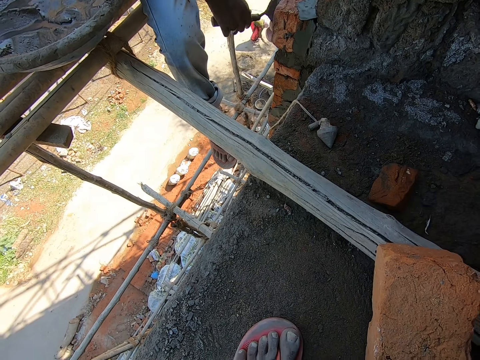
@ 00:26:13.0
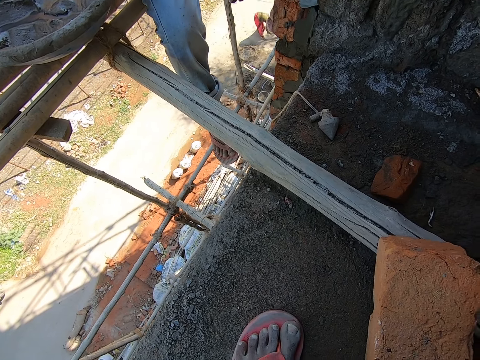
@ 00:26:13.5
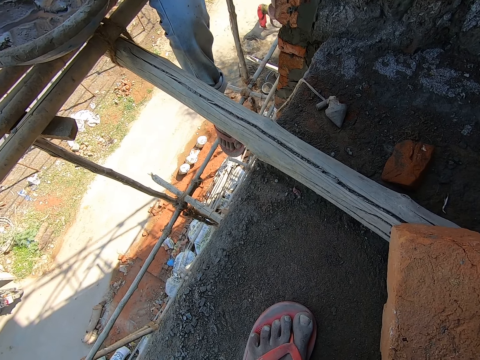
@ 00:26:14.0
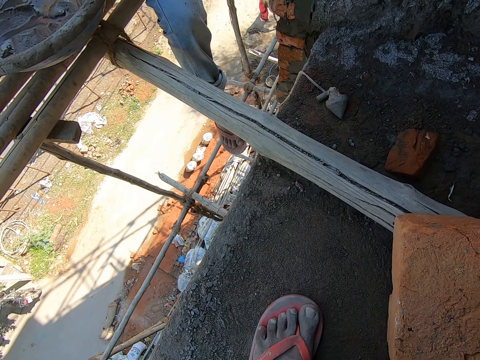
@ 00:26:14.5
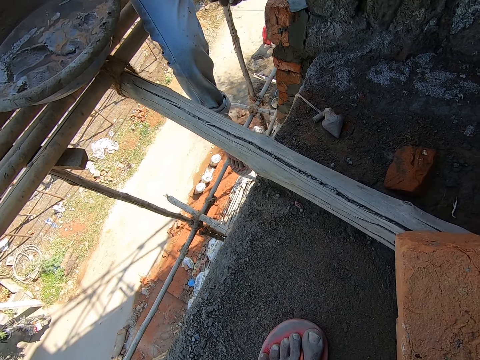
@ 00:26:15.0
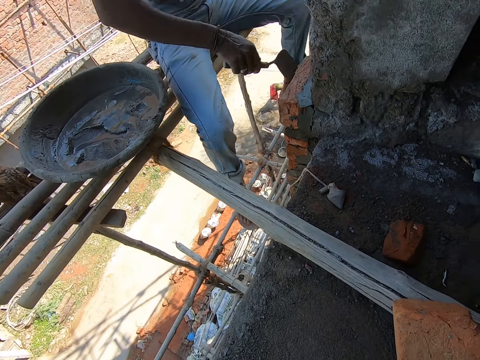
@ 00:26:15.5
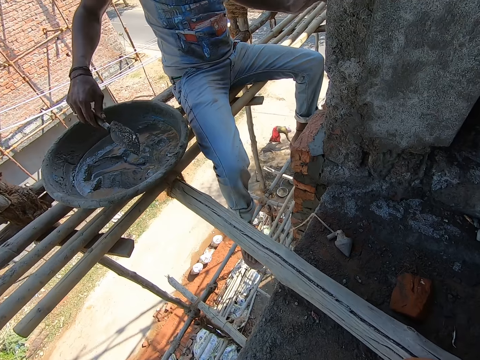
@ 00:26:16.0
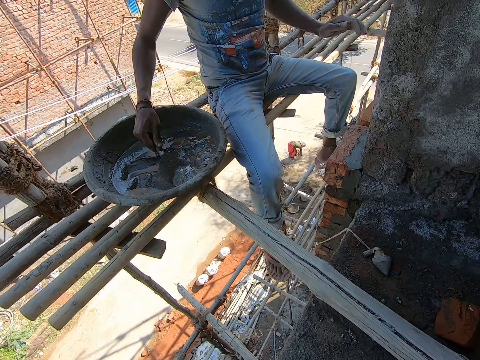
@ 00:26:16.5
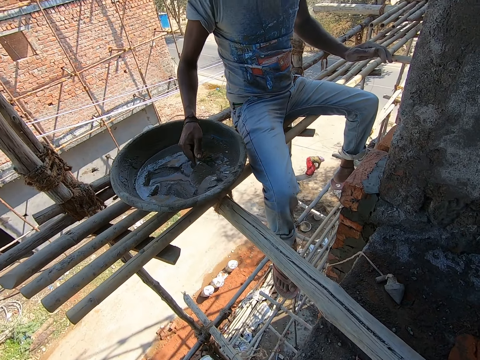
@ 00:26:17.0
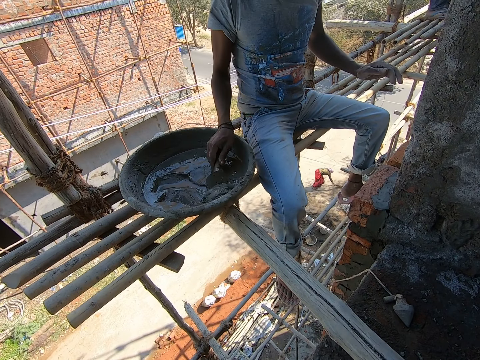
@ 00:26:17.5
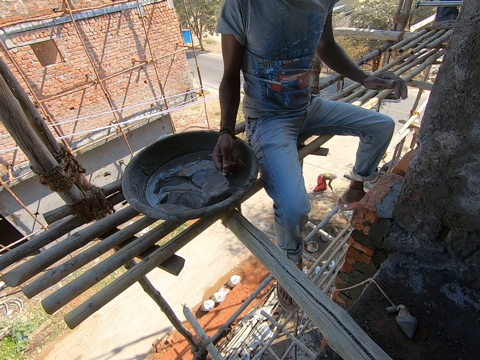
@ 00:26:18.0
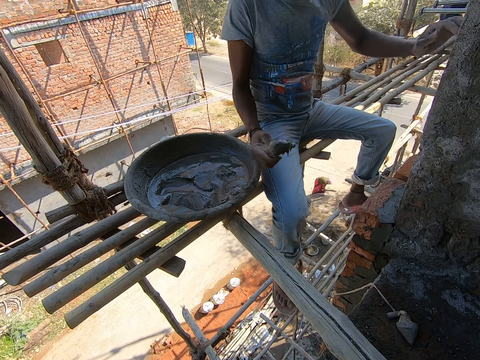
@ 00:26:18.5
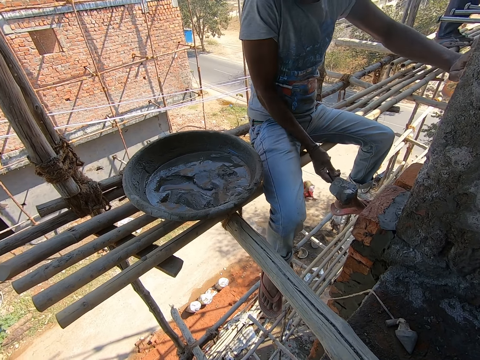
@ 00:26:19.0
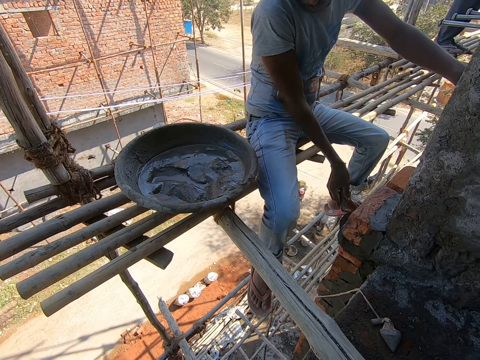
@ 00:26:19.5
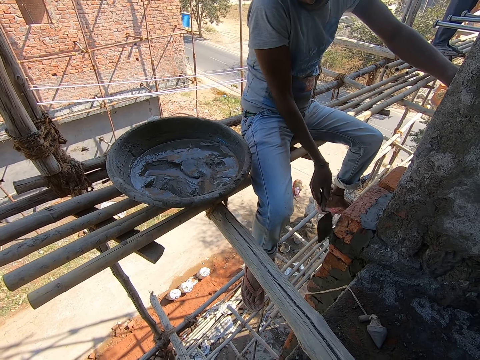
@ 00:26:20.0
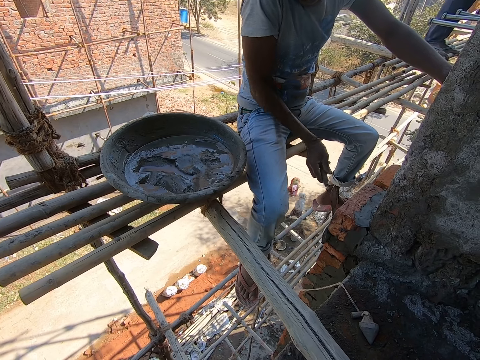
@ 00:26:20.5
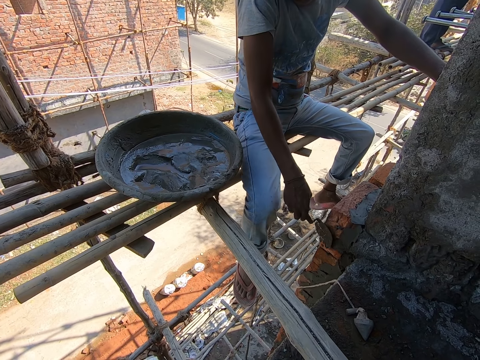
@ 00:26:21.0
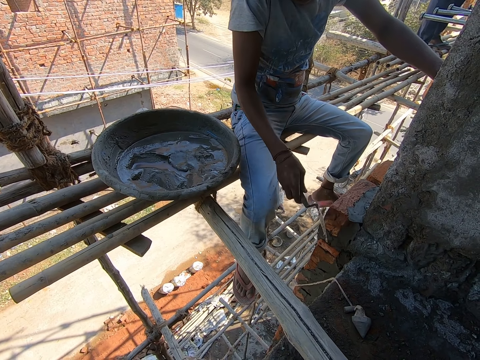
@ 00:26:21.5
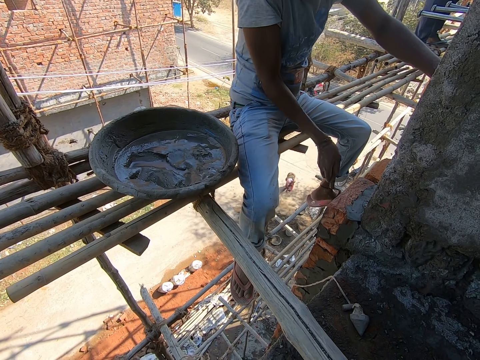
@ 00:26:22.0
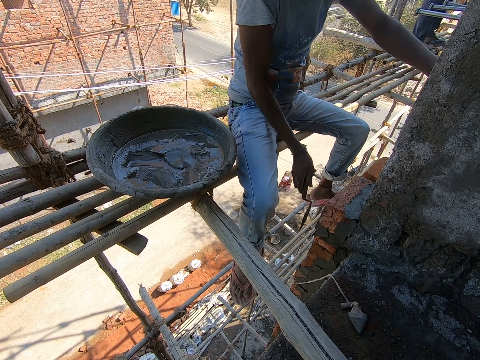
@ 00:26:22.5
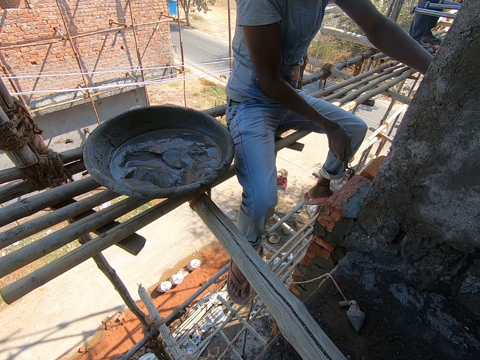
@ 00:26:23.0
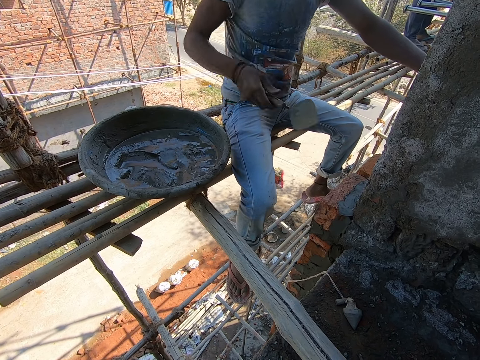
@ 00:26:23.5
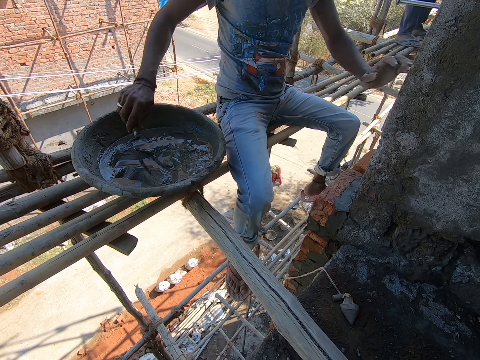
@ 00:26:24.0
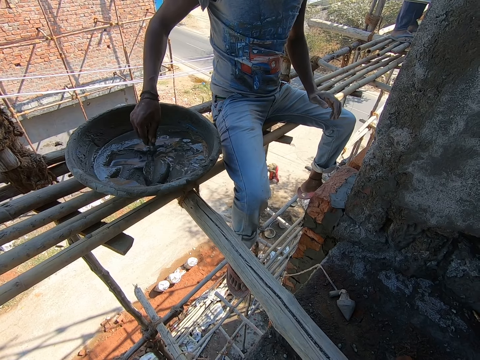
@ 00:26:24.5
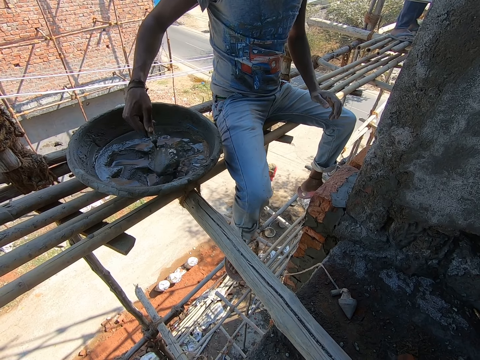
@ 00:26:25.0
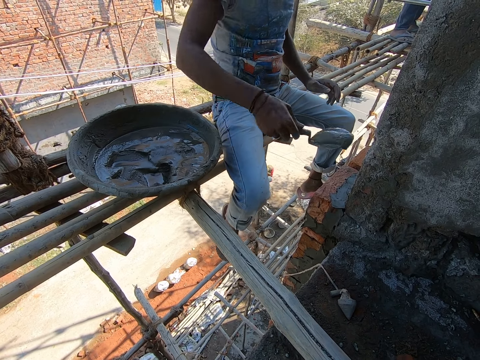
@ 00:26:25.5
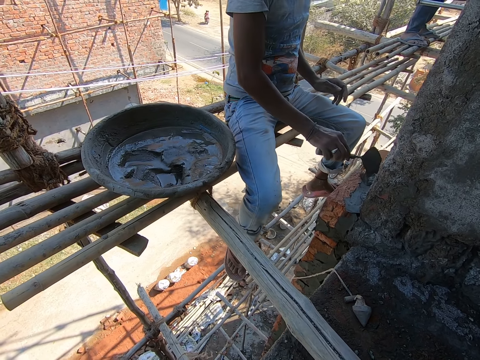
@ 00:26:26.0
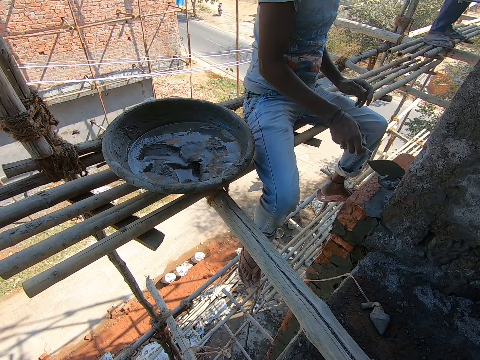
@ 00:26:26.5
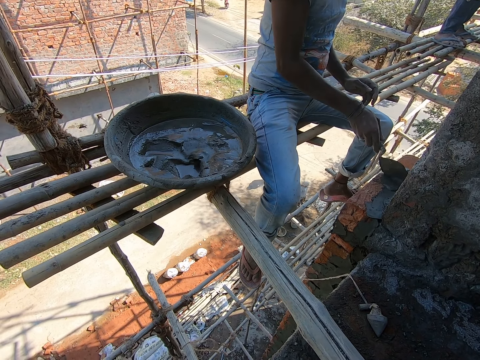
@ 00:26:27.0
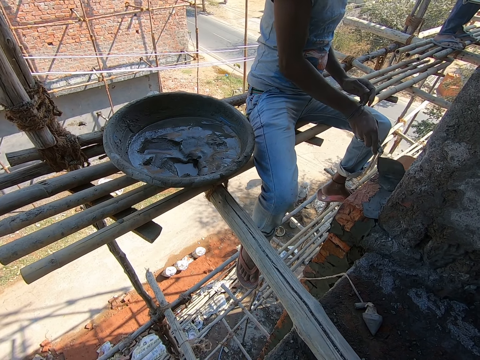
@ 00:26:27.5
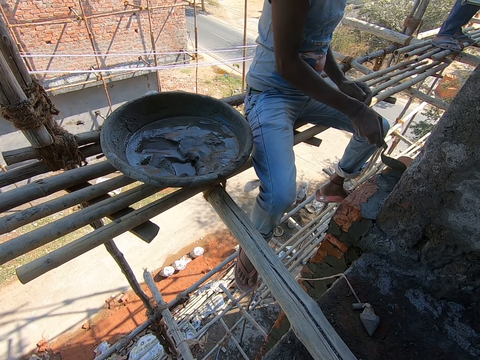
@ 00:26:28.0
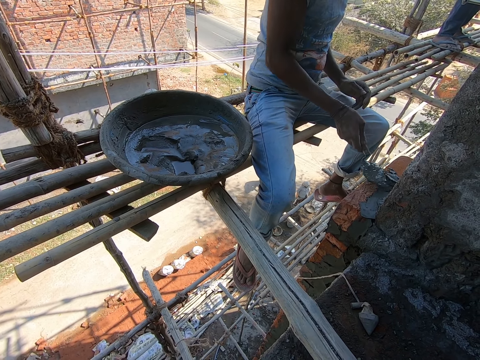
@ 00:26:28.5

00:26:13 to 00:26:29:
The man applies mortar on the bricks' gap. He scoops up mortar with a trowel. He moves the cement from the cement pan with the trowel on his right hand to the brick on the wall. He applies mortar on the bricks' gap. He scoops up mortar with the trowel. He moves the cement from the cement pan with the trowel on his right hand to the brick on the wall. He applies mortar on the bricks' gap.

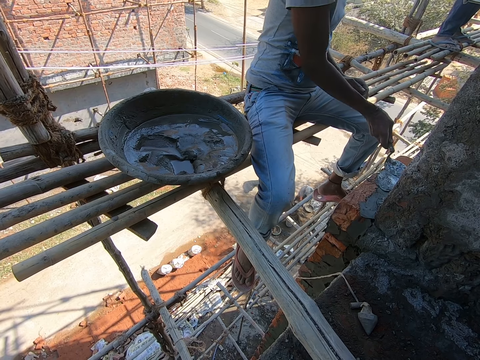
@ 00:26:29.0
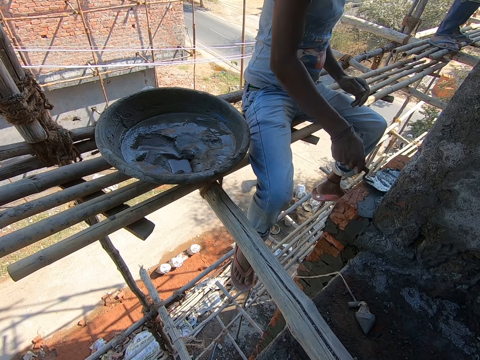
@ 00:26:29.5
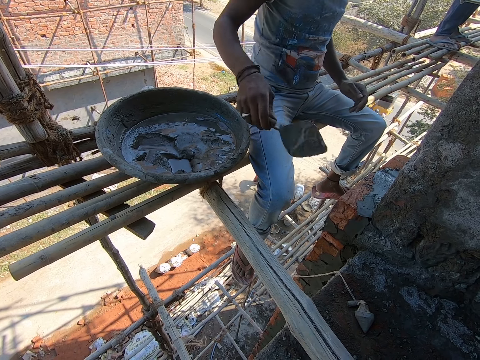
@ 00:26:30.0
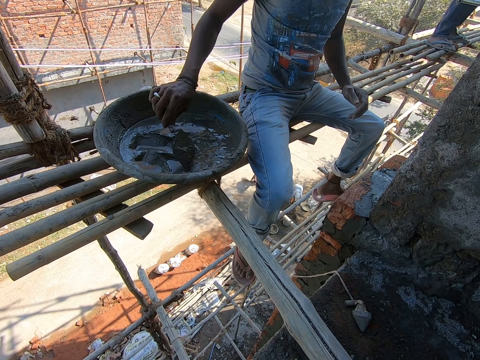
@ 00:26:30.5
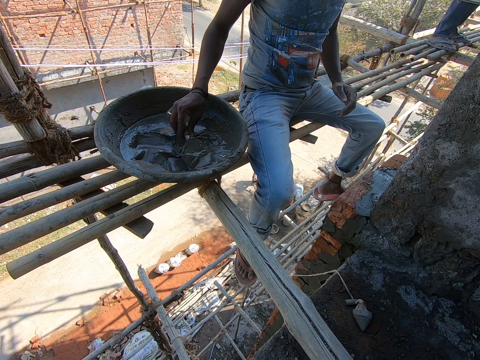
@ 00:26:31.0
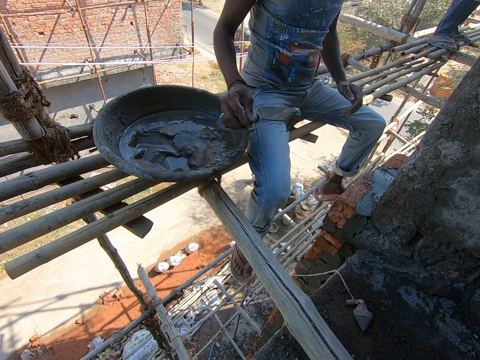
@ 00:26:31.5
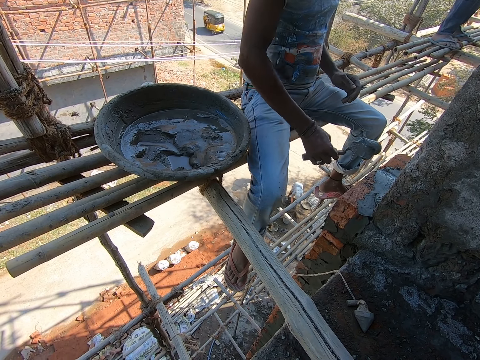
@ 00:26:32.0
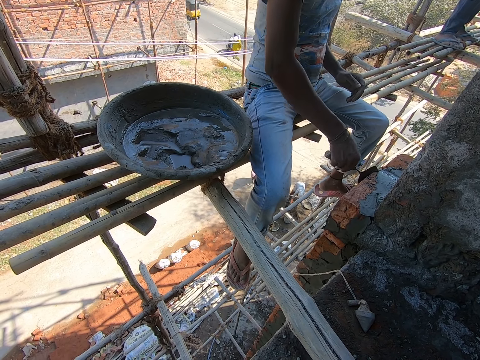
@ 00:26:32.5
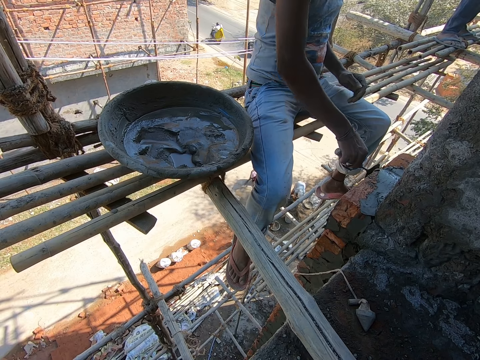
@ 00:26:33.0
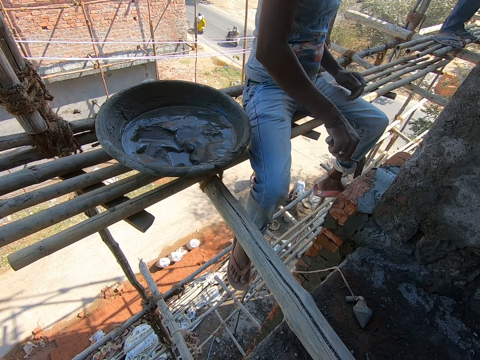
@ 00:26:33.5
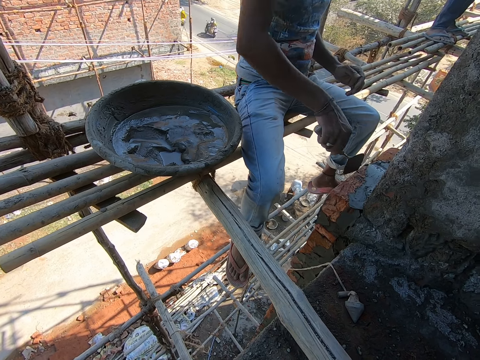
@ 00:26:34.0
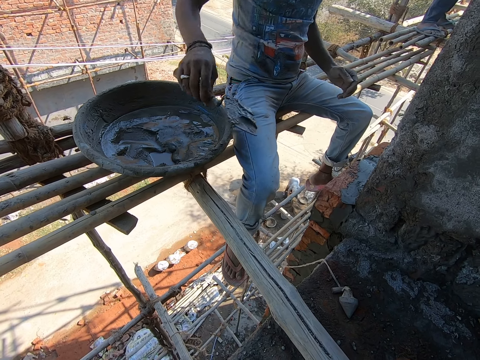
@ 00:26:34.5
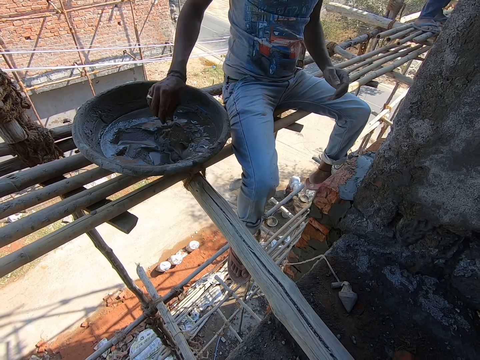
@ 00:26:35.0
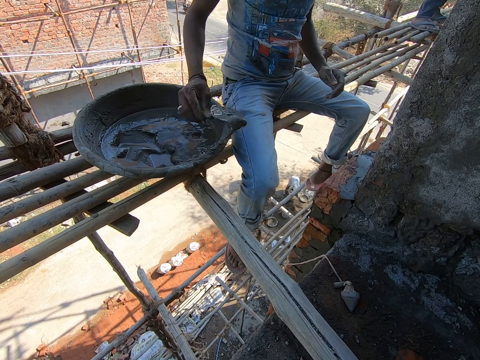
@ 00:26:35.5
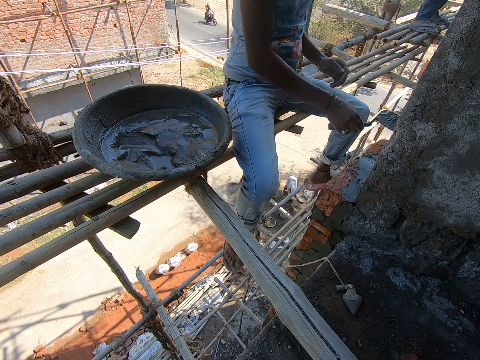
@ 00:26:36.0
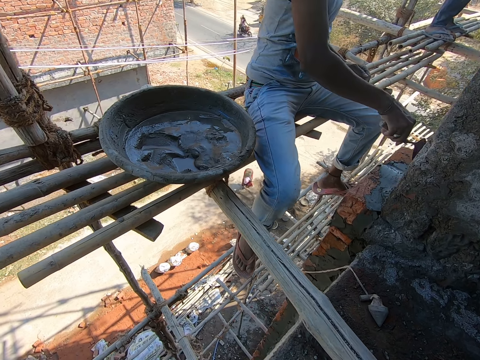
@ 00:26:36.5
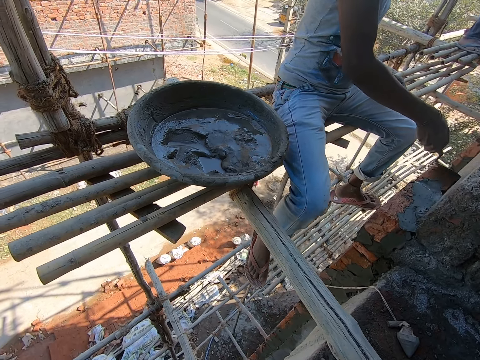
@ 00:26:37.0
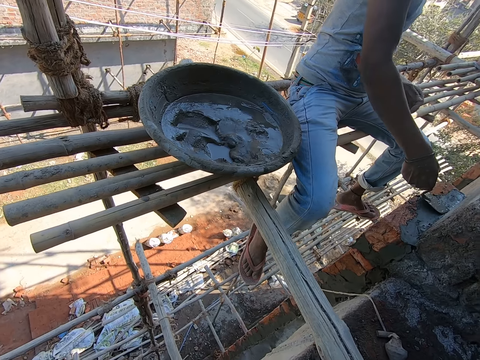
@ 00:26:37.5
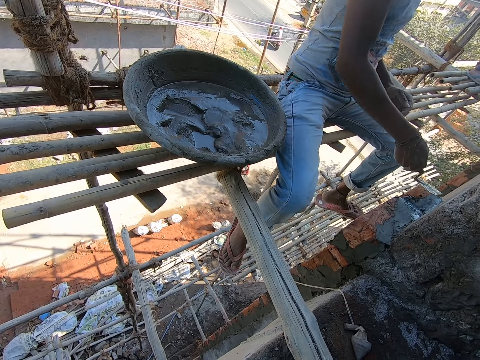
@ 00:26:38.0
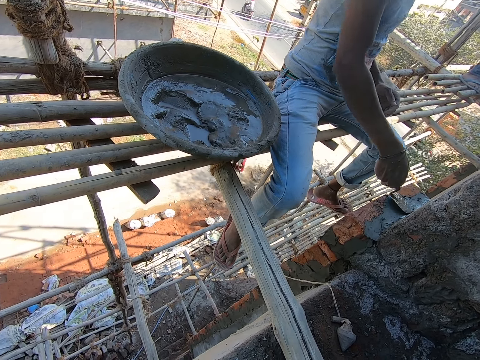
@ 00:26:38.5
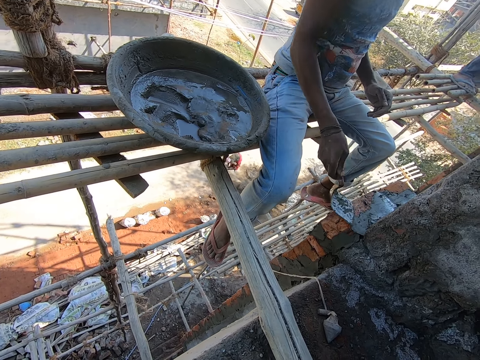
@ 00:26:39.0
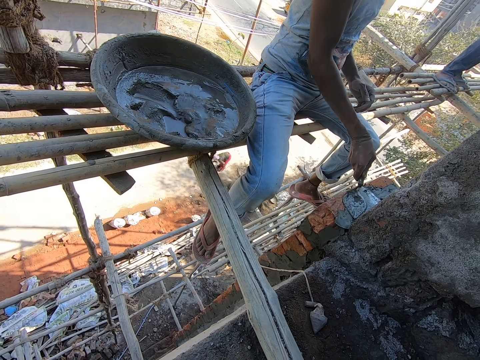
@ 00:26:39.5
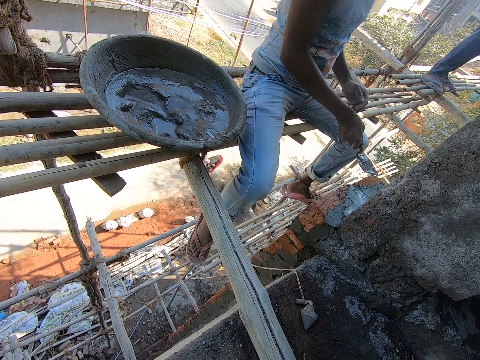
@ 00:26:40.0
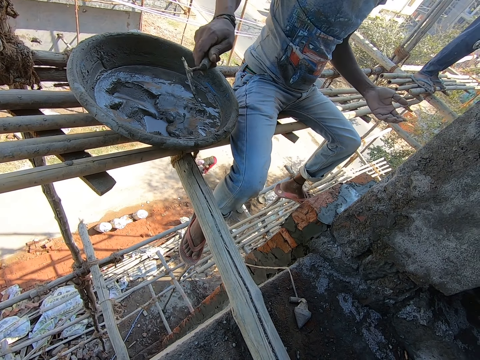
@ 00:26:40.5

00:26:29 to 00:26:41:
The man scoops up mortar with a trowel. He moves the cement from the cement pan with the trowel on his right hand to the brick on the wall. He applies mortar on the bricks' gap. He scoops up mortar with the trowel. He moves the cement from the cement pan with the trowel on his right hand to the brick on the wall. He applies mortar on the bricks' gap.
